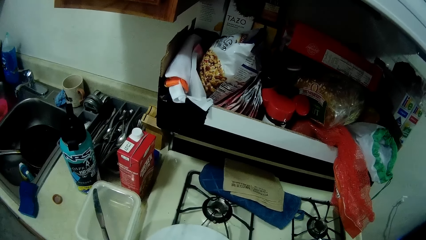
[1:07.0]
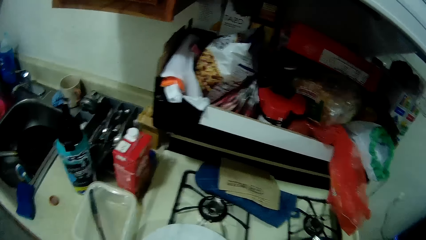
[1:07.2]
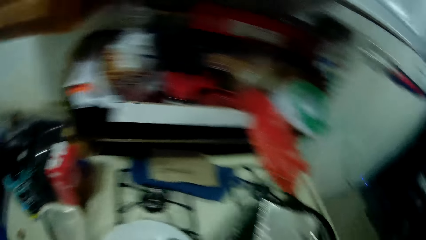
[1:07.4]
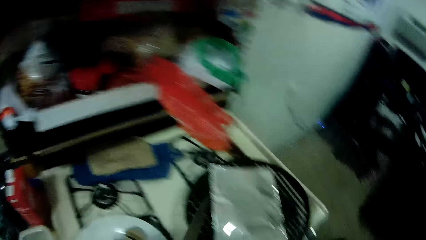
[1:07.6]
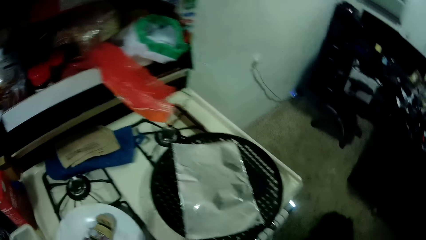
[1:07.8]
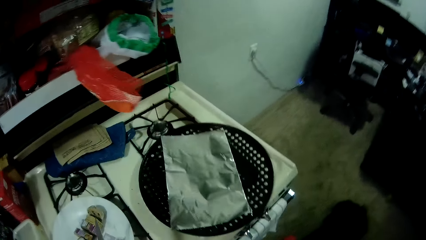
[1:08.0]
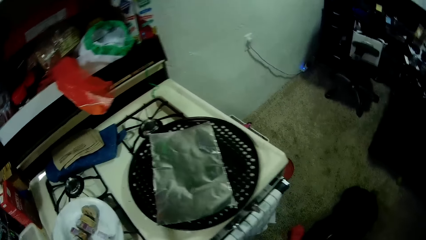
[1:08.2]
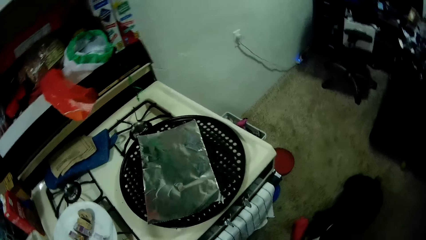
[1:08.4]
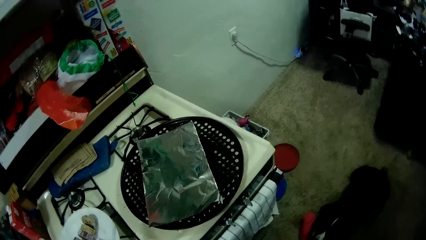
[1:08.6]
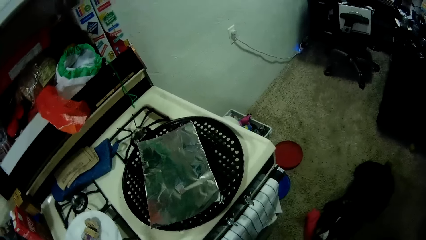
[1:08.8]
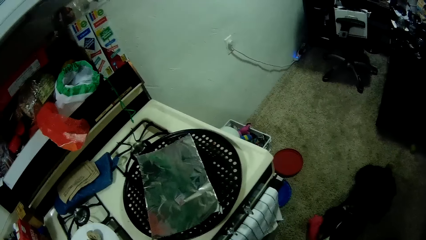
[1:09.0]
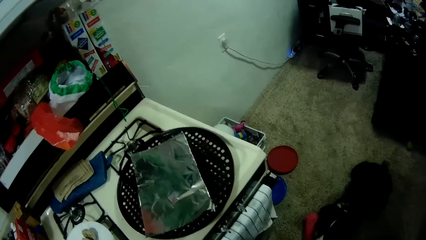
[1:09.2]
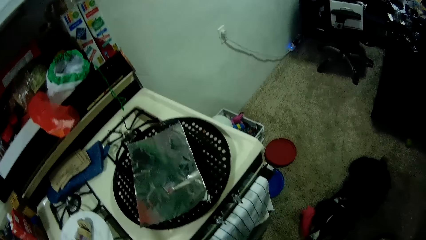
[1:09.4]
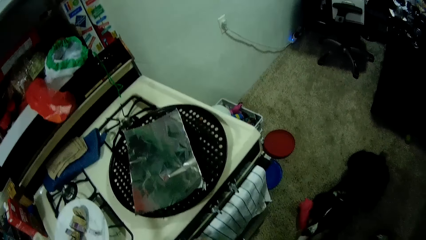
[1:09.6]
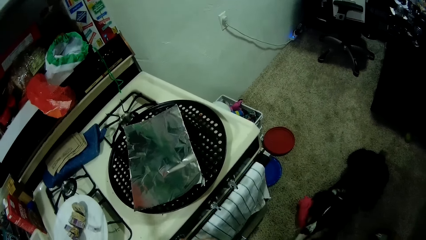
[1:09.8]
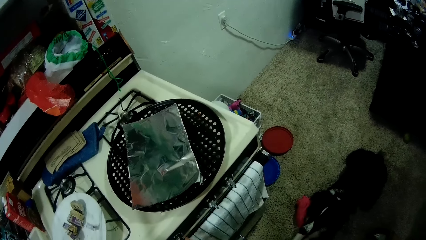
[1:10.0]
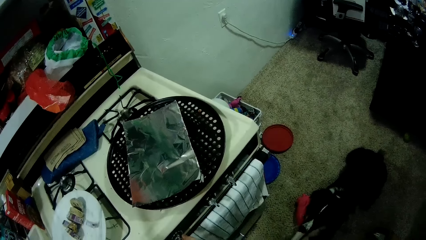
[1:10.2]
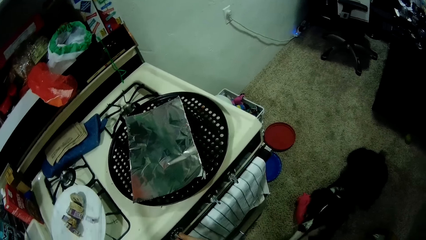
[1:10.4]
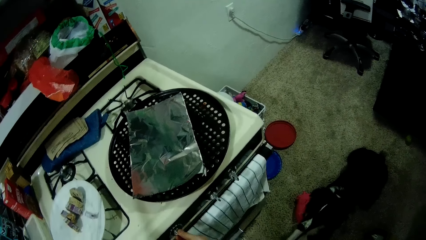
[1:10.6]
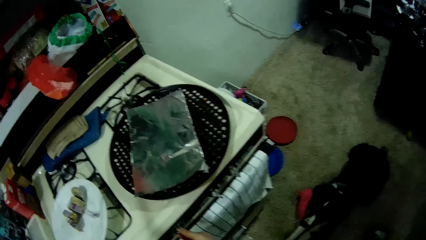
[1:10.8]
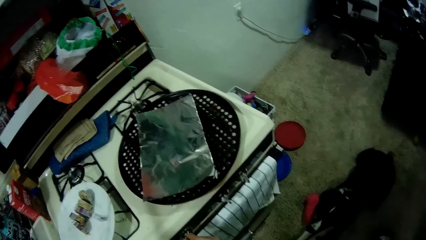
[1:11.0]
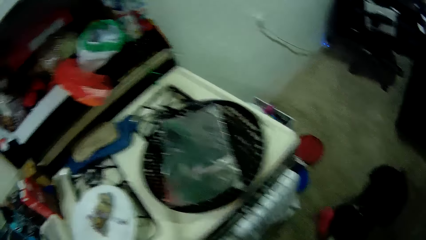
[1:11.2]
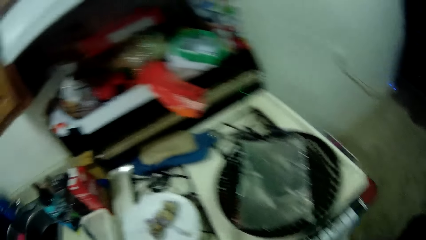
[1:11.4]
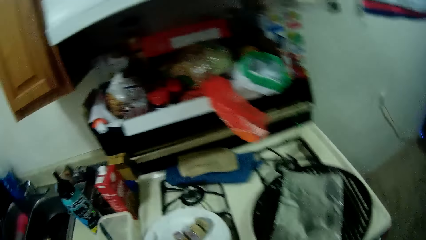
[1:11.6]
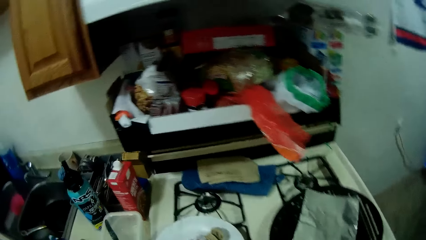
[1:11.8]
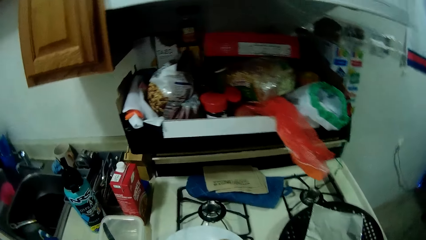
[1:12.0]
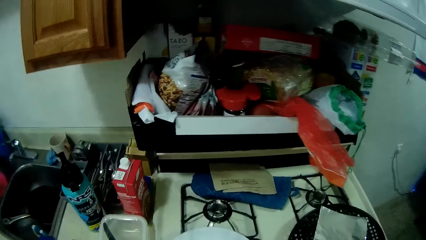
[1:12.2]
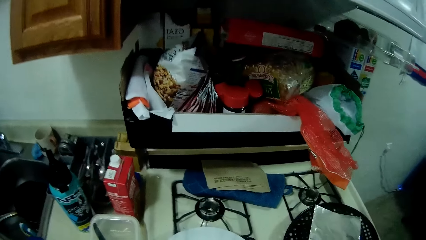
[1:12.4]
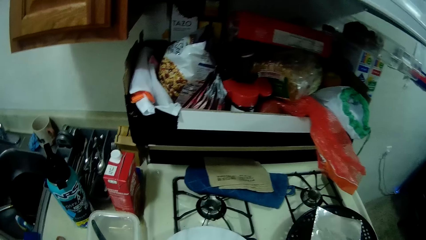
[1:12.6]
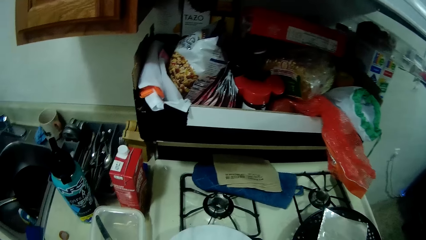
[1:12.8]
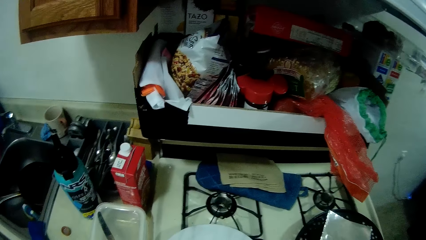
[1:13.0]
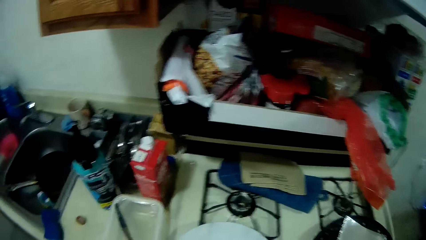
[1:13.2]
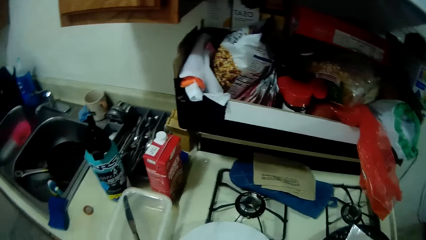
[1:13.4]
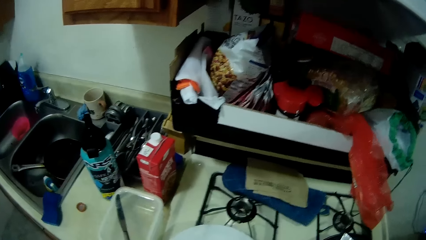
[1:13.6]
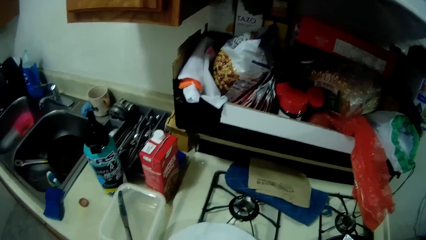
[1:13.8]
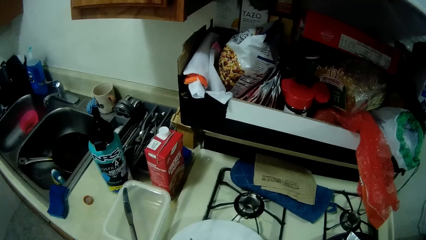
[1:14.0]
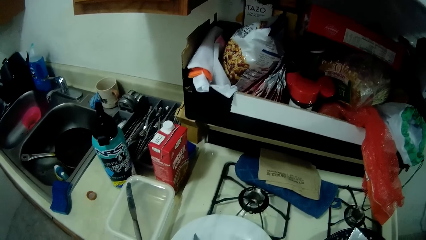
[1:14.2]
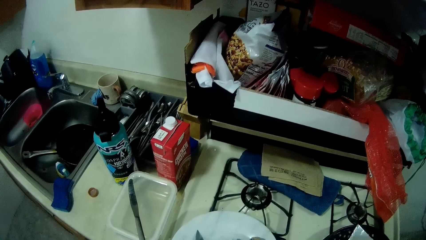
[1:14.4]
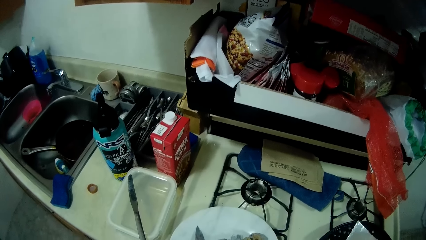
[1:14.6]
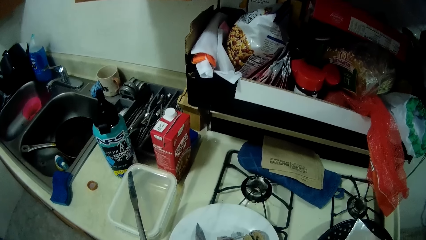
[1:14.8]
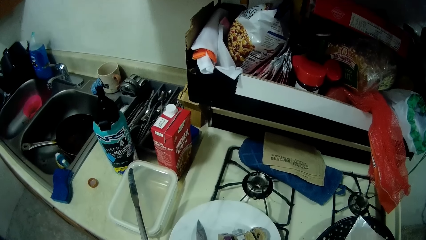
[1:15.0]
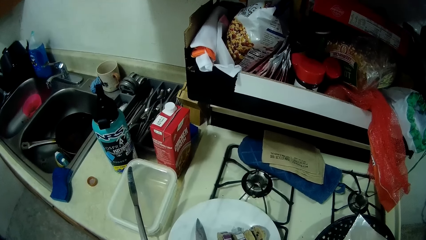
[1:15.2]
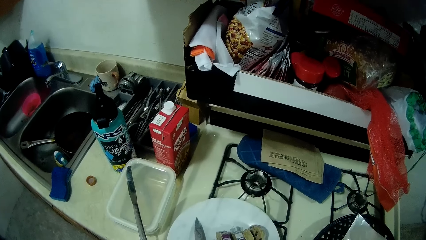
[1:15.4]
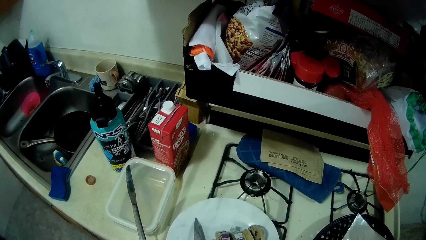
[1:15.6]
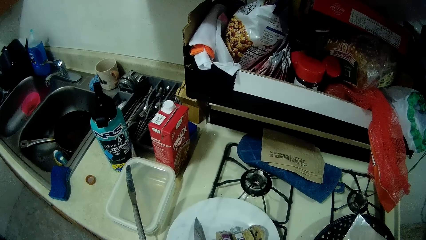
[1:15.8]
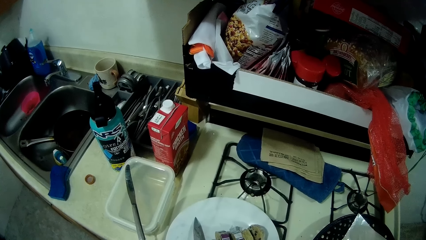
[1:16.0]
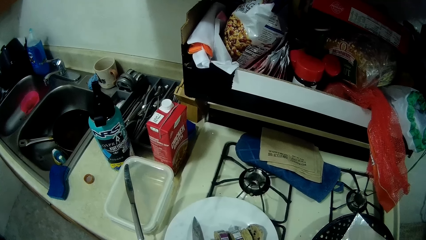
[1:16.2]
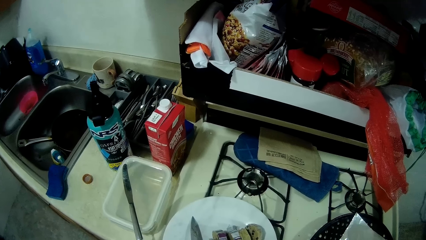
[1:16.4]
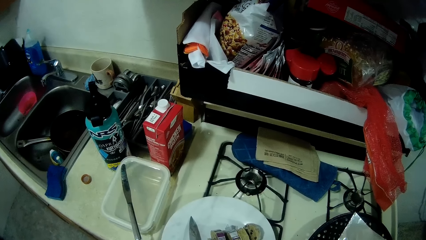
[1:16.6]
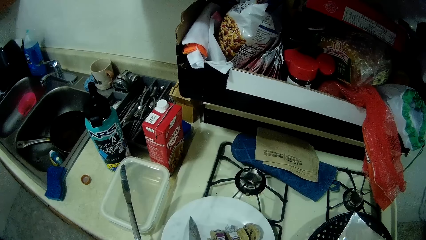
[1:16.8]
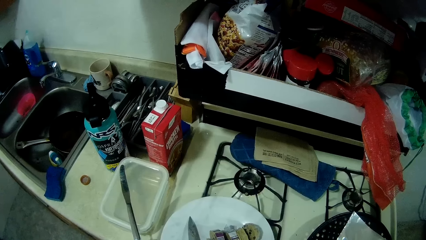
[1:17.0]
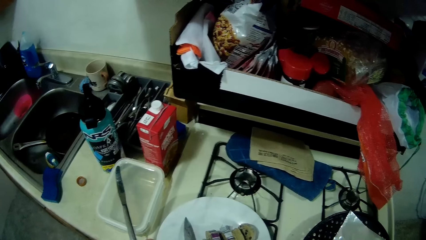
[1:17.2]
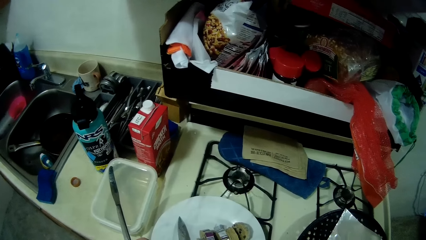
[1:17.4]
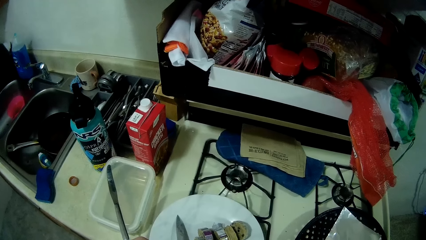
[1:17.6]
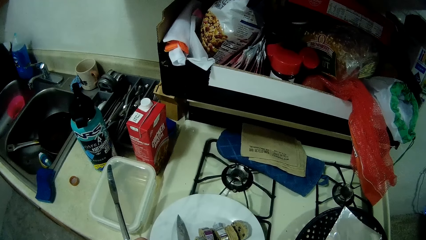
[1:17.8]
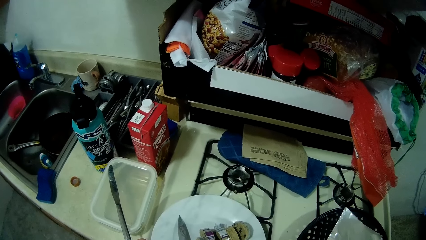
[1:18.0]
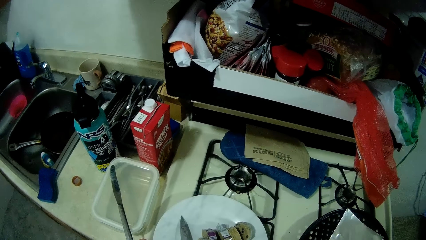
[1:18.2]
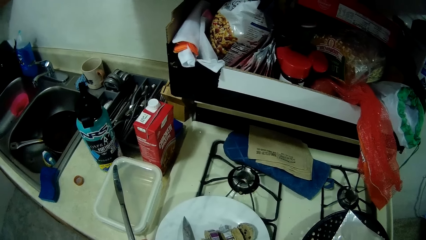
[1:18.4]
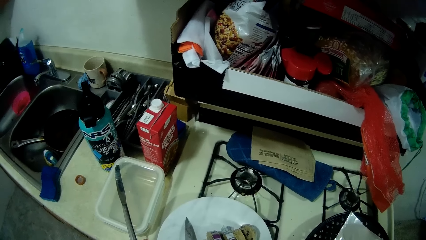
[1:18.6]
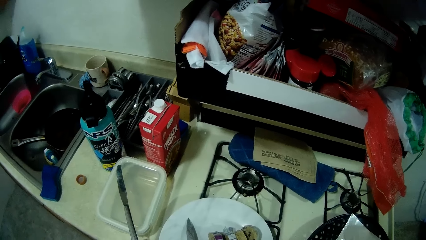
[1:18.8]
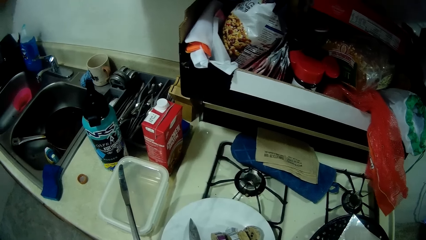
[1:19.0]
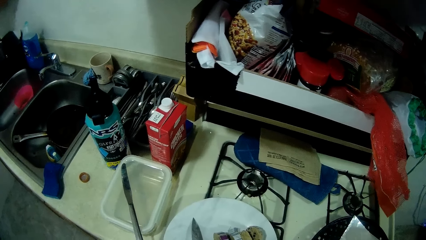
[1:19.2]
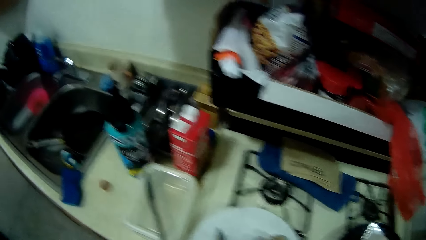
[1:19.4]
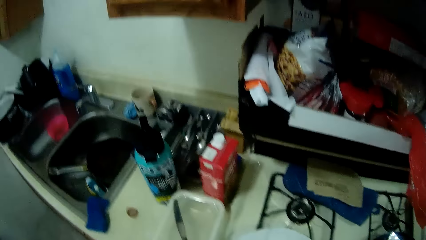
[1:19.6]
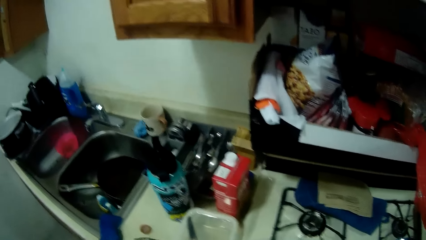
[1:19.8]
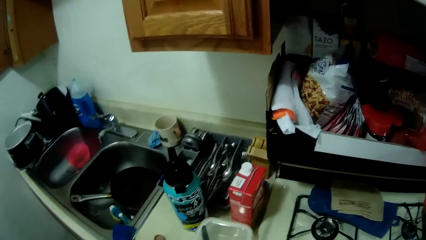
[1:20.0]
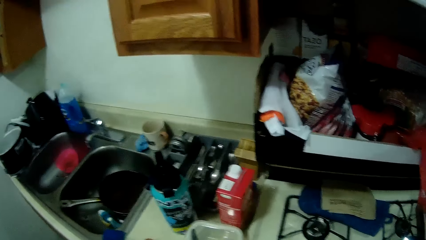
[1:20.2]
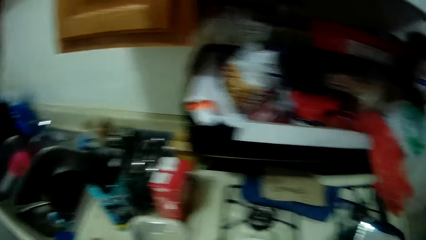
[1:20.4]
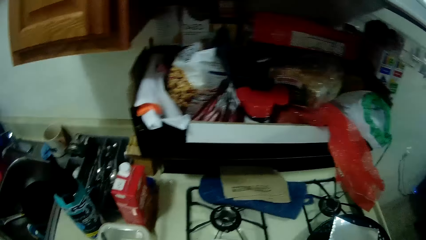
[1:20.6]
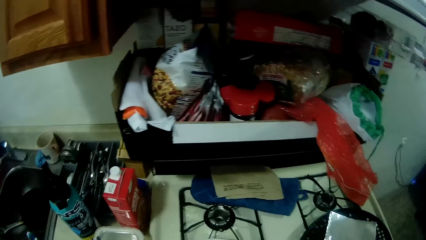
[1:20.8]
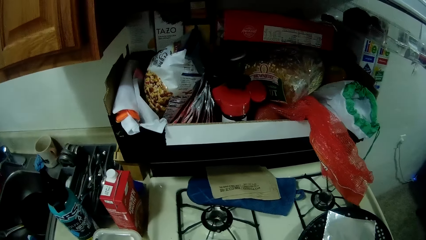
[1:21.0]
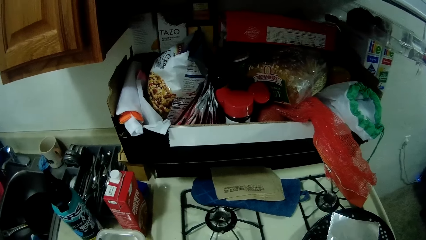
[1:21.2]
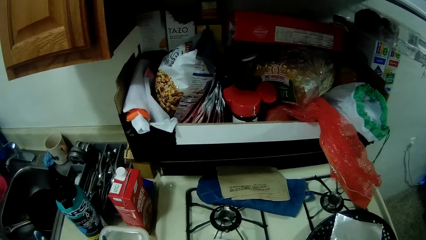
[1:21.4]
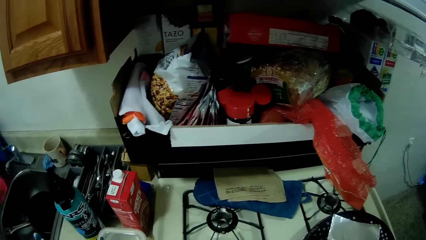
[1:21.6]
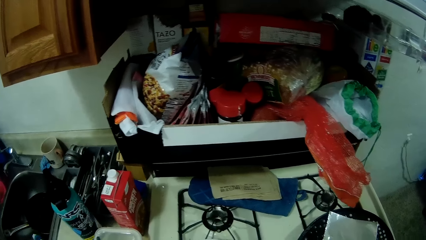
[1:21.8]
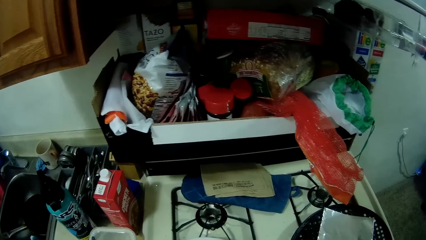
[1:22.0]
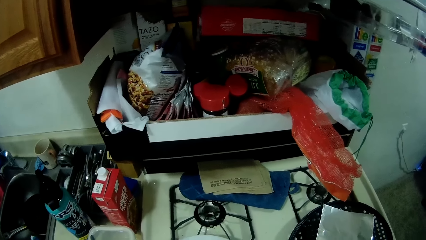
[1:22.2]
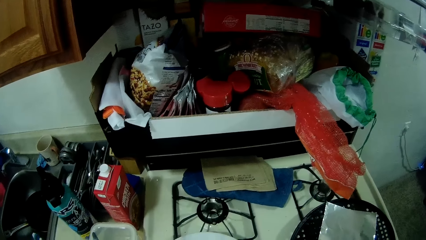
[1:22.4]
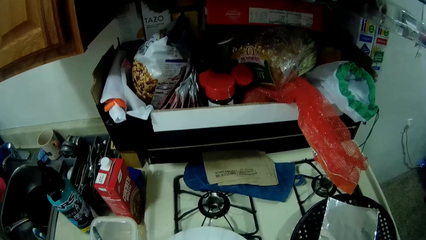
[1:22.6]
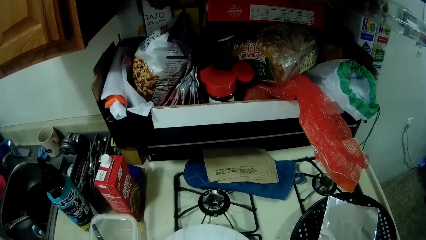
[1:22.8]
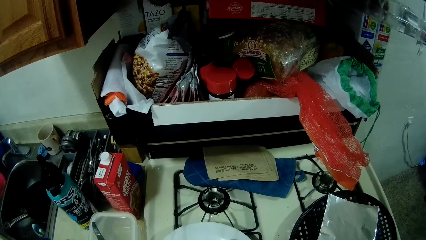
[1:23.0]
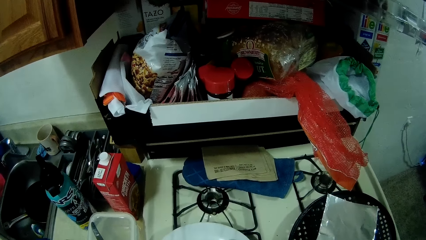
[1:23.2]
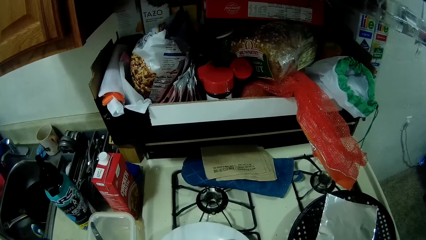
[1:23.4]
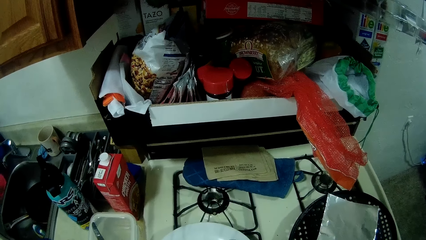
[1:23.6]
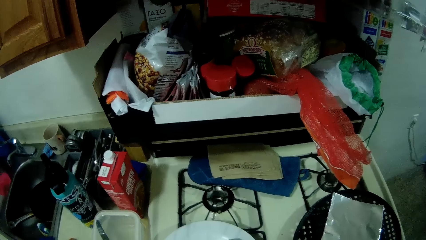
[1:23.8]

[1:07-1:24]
The camera wearer looks around. They turn the burner control knob. They look around.
